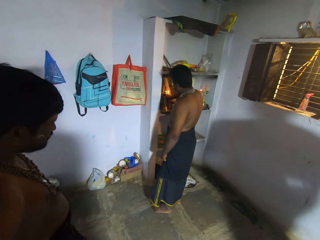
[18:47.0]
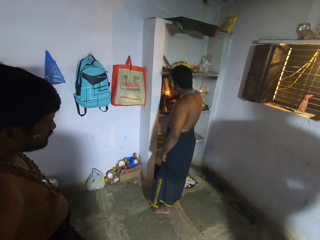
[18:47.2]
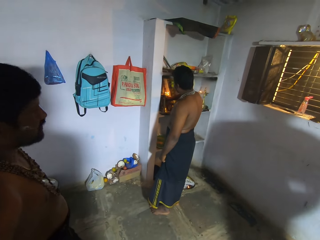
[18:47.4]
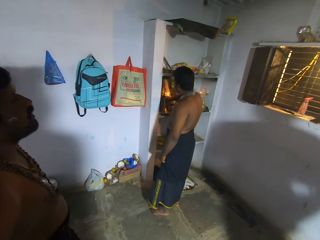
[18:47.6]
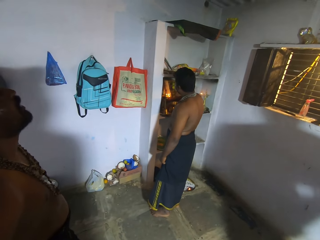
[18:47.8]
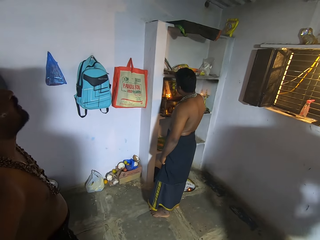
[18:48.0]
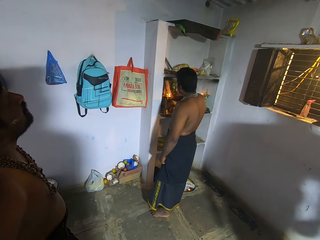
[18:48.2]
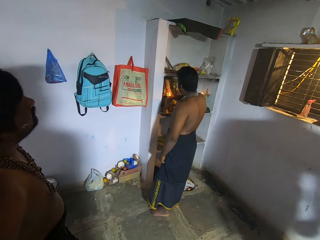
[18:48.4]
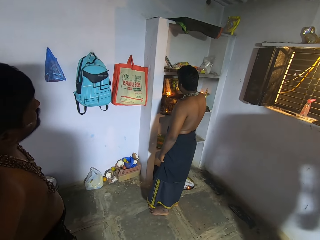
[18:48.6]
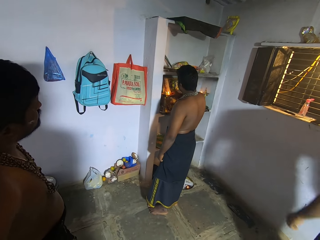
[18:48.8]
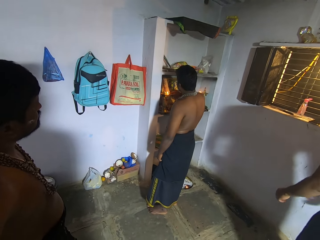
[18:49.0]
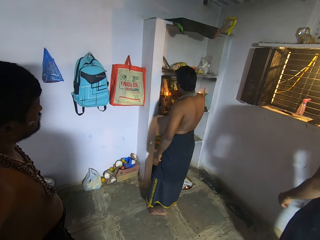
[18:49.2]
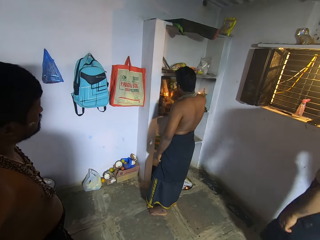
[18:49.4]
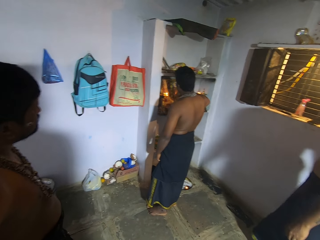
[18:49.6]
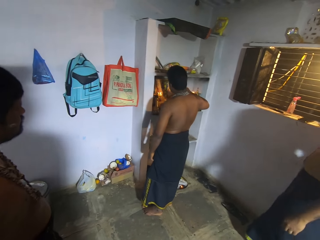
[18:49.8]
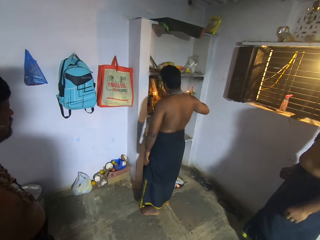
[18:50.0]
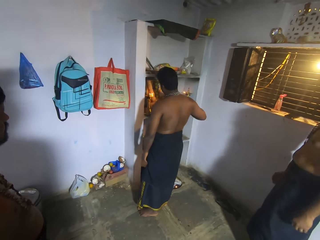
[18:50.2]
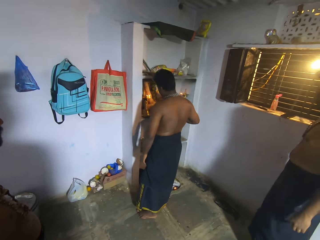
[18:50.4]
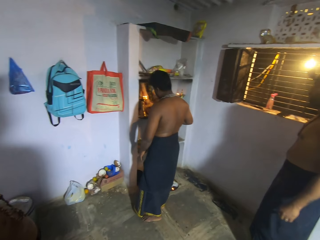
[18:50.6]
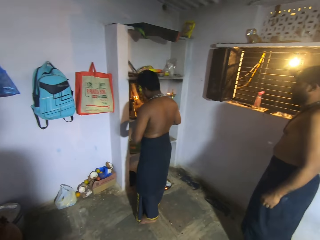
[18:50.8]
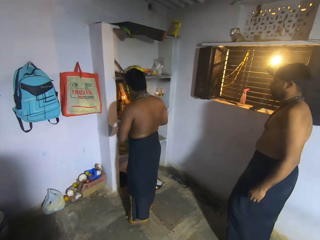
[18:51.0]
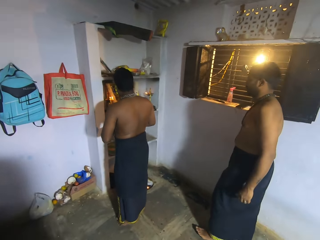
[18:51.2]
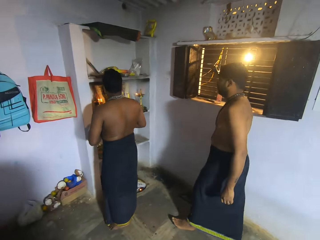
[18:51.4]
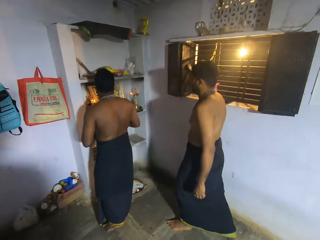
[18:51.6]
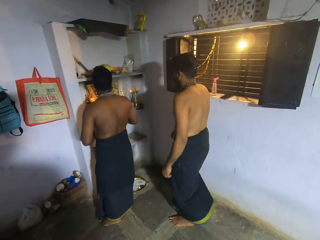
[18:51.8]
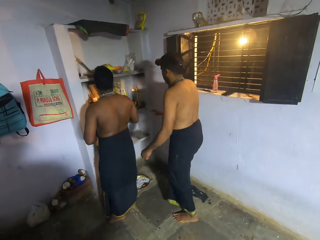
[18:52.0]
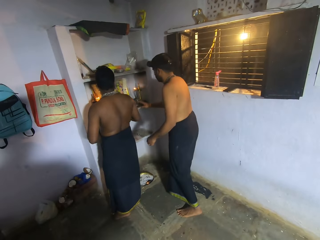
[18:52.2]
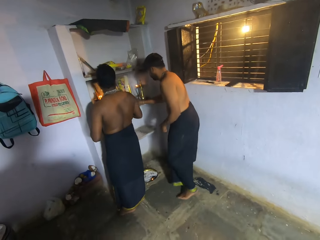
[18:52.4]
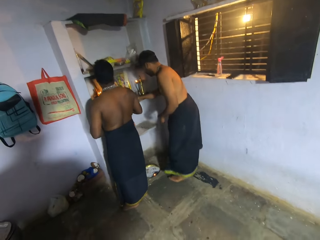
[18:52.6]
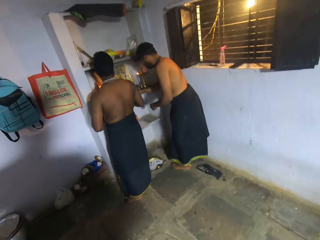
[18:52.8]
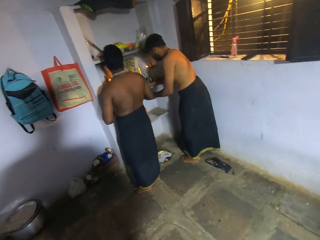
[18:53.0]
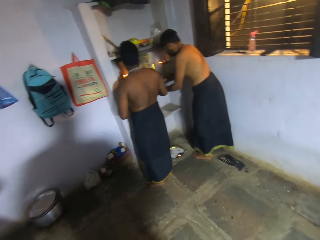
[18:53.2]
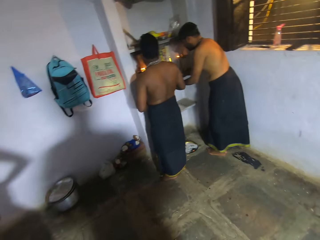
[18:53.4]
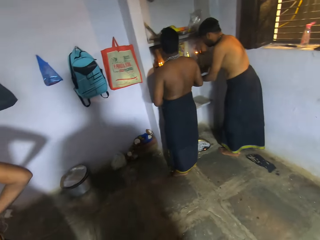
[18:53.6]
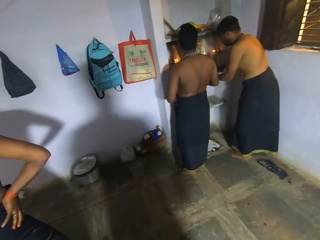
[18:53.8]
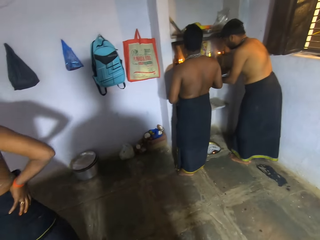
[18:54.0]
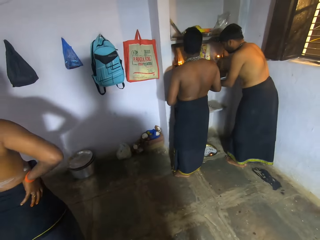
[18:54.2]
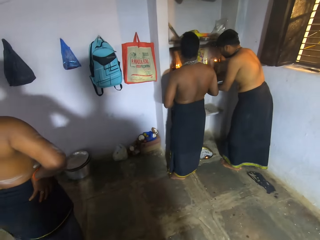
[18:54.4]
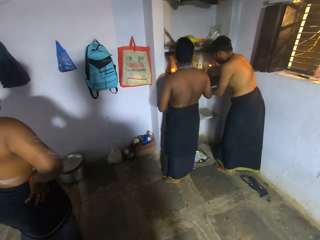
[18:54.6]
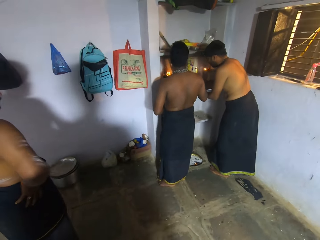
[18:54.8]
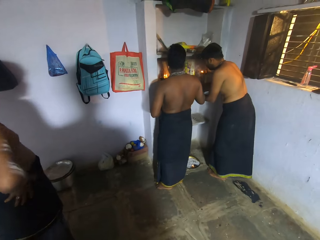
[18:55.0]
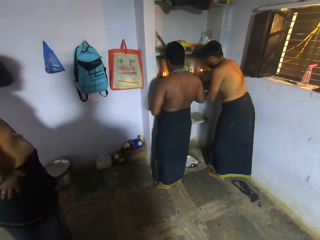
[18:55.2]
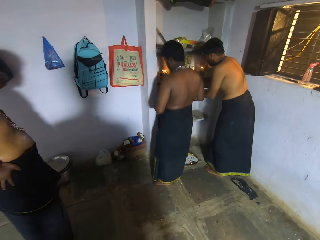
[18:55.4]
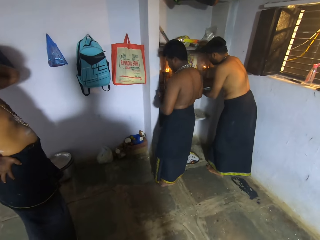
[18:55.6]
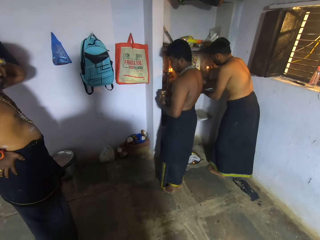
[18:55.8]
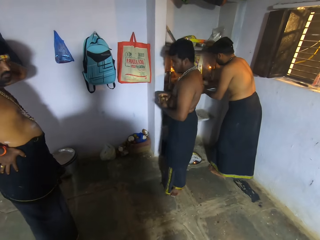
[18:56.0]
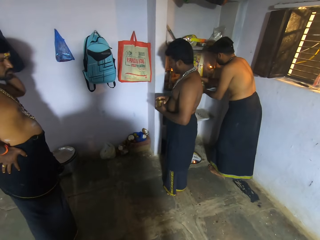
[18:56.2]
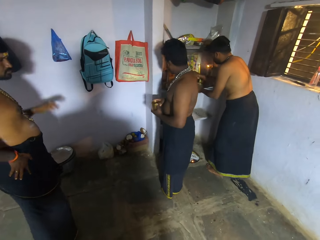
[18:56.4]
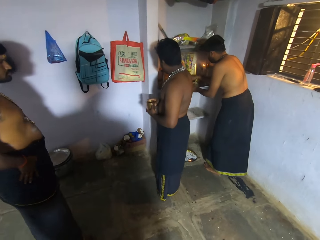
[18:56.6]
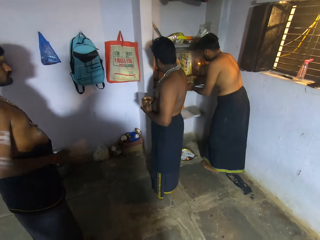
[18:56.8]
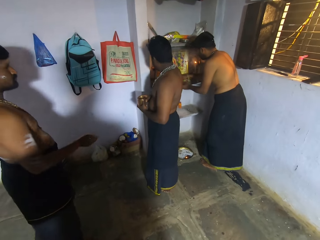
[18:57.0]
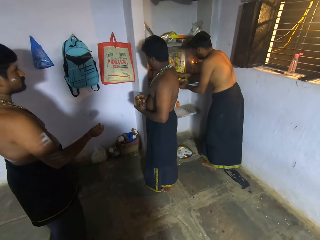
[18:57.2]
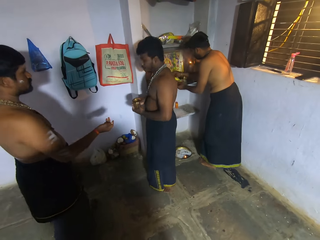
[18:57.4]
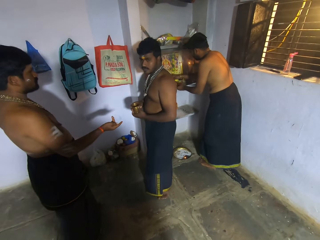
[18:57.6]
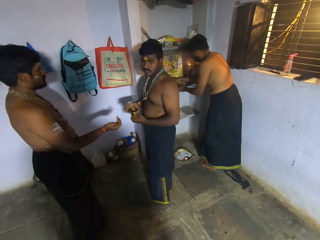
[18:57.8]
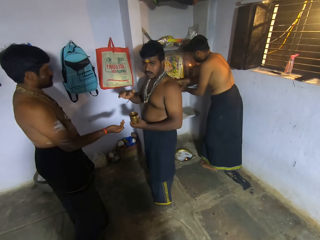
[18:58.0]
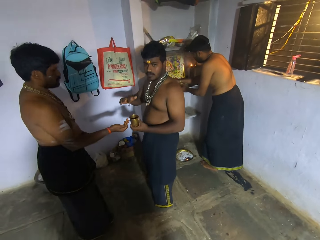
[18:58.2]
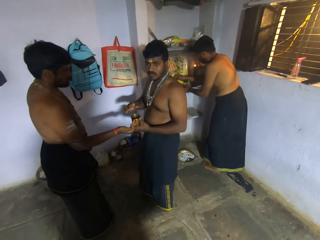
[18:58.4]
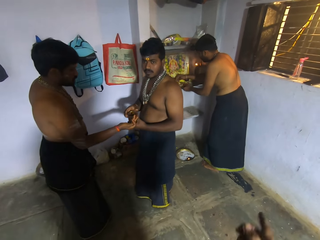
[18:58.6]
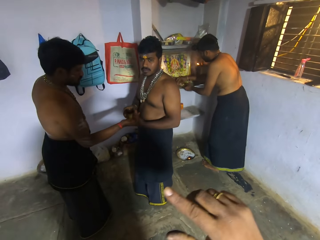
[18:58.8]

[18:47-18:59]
A man turns his head. The camera wearer talks. They look at another man. The second man walks to a third man. The camera wearer looks at the third man and the second man. The second man does something. The first man turns around. The first man scratches his head. The camera wearer talks. The first man walks to the third man and stretches his hand to the third man. The third man turns around.

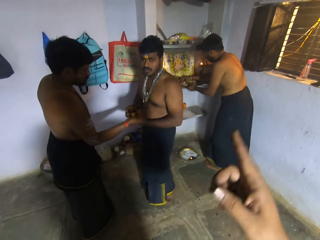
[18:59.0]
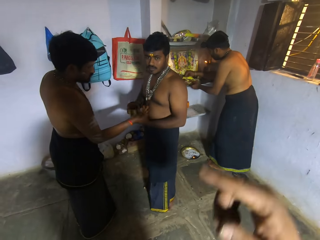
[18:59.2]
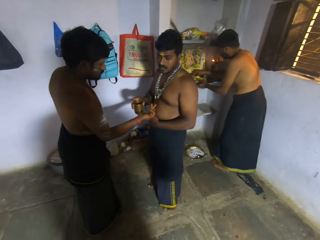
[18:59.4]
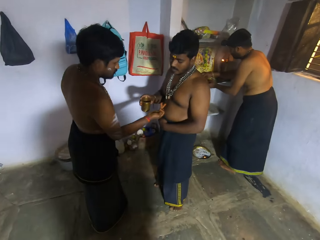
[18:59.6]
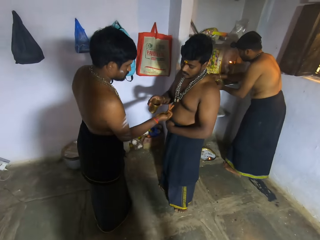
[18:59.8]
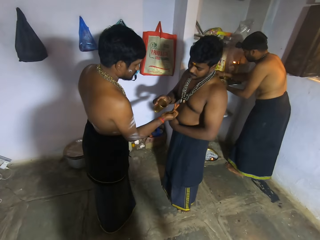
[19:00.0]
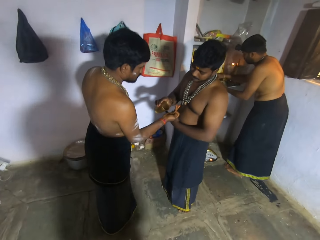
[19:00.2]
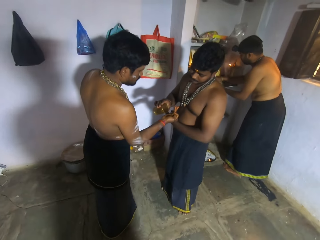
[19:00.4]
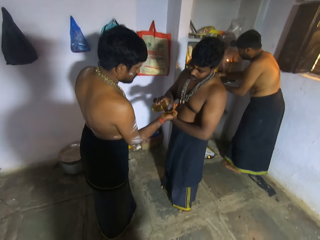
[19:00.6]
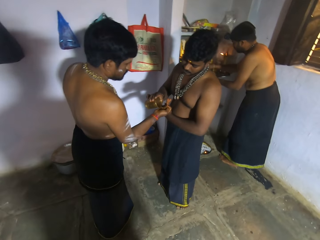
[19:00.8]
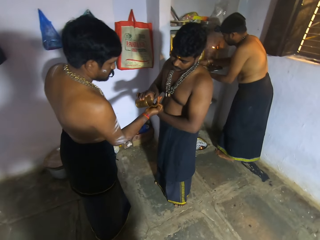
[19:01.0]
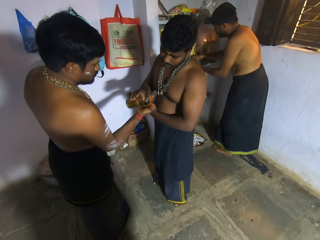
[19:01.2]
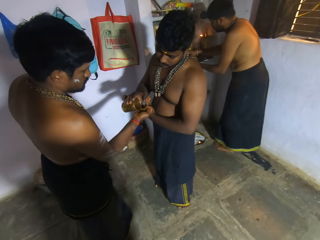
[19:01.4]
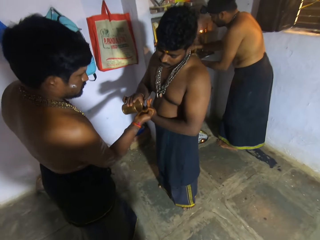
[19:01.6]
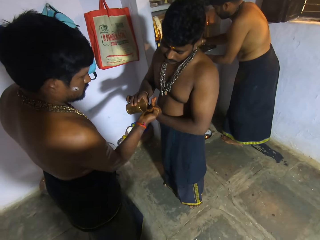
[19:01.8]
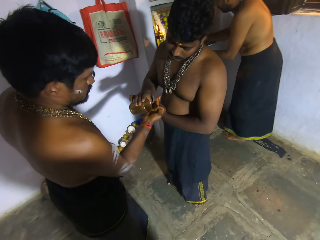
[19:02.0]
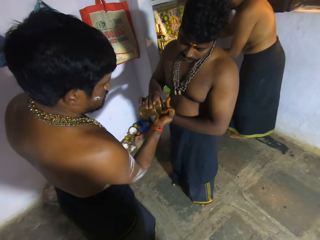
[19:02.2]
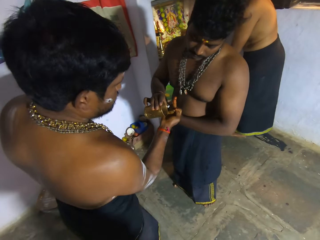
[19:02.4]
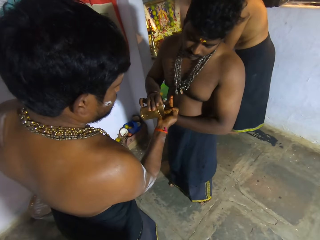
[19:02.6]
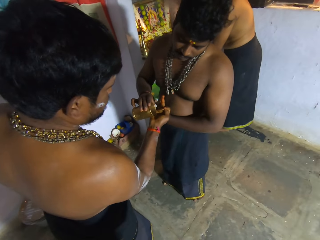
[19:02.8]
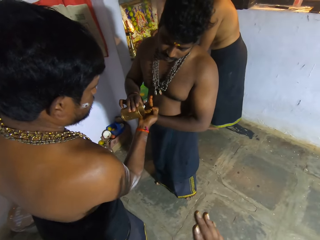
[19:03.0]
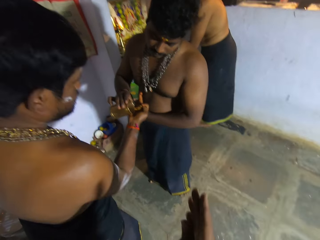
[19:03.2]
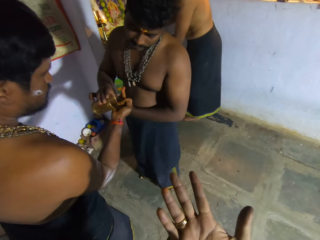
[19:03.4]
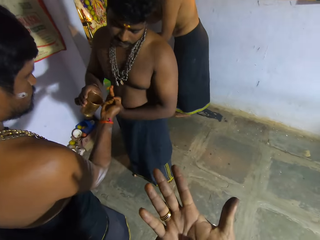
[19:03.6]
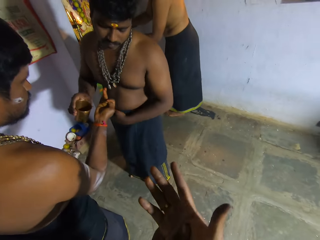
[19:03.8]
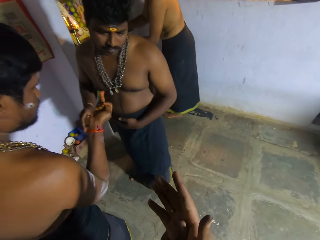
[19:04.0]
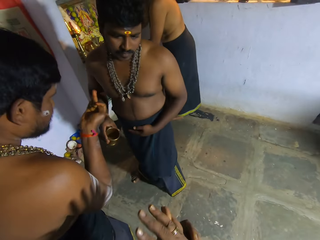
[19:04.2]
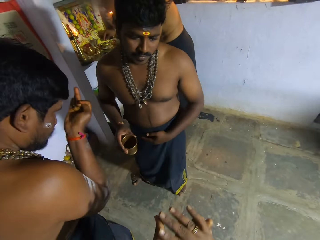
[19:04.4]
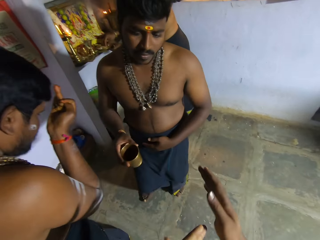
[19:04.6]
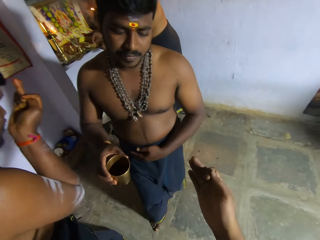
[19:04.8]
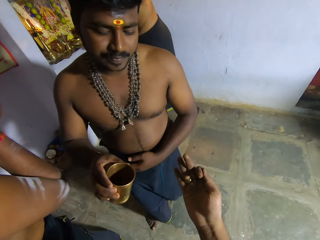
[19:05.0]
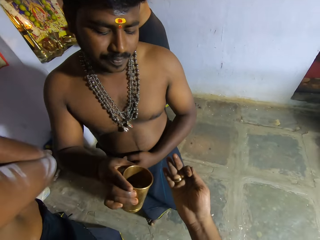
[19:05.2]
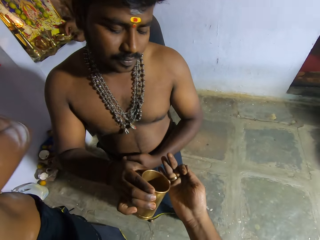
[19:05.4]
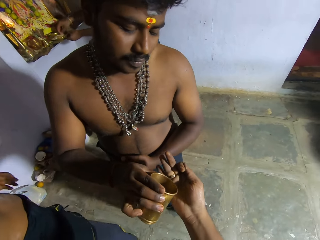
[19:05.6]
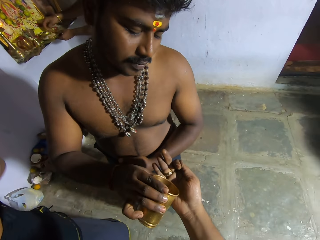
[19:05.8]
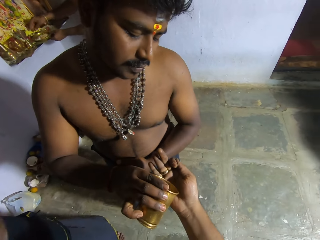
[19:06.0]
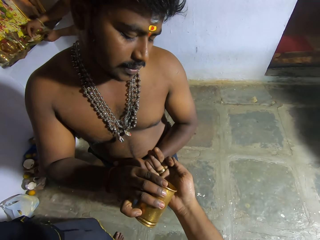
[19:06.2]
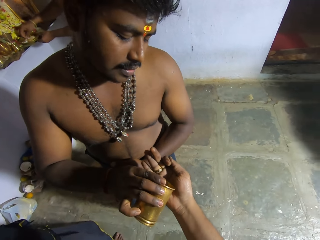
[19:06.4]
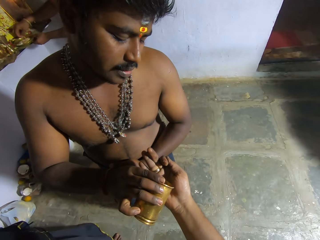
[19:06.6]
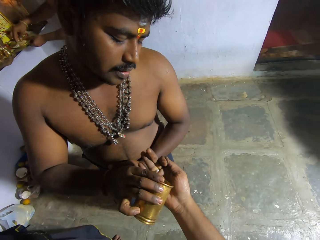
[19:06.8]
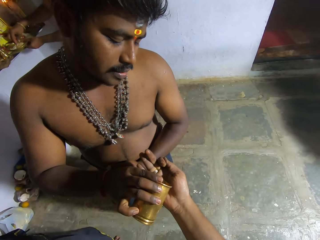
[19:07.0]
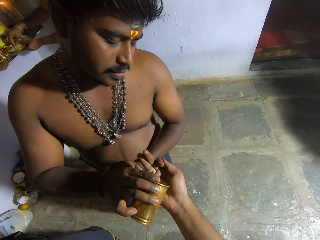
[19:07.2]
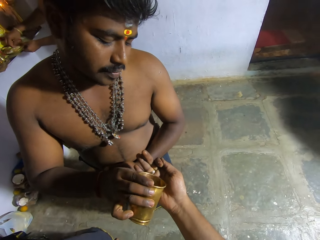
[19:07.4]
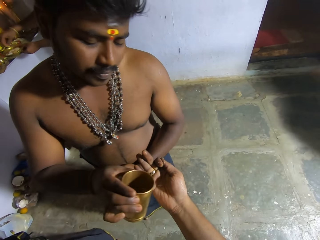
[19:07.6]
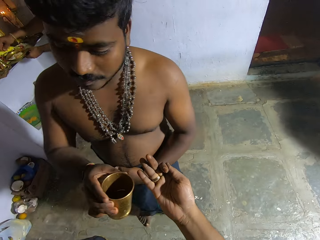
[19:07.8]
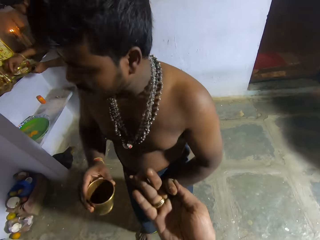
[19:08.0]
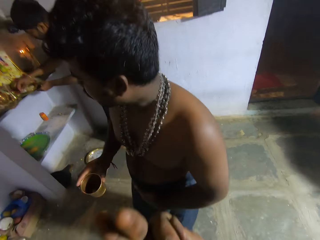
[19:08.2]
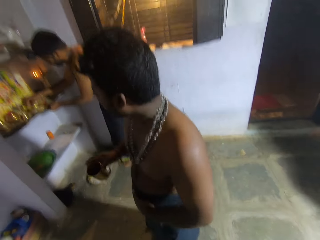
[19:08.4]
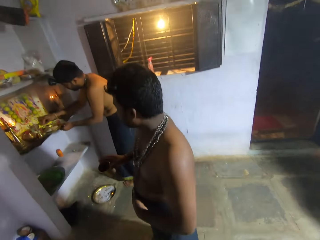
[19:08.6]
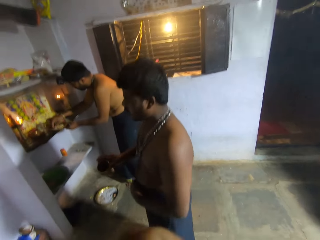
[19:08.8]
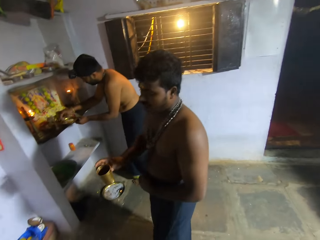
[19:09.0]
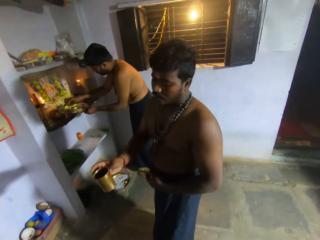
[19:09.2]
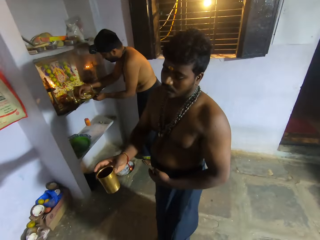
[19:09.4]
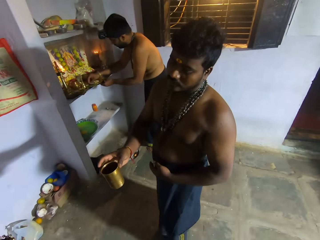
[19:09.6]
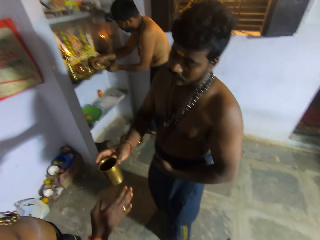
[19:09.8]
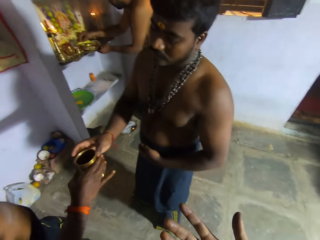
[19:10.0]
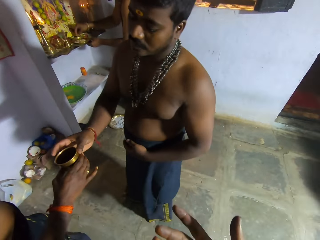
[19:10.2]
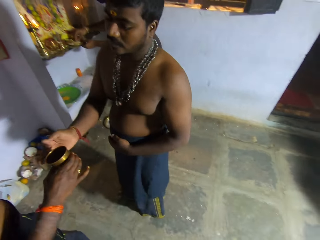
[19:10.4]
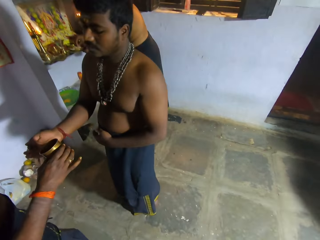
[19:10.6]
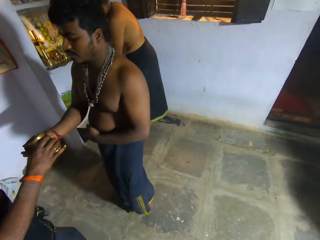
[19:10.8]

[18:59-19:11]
The camera wearer talks to a man. They point at something. The man pours the liquid to another man's hand. The camera wearer walks around. He rubs his hands together. He moves the hand. The first man stops. The camera wearer puts his hand forward. The first man walks around. The camera wearer rubs his hands together. The other man sniffs something. The first man pours the liquid to the camera wearer's hand. The first man turns around. The camera wearer drinks something. The first man passes the glass or cup to the other man.
